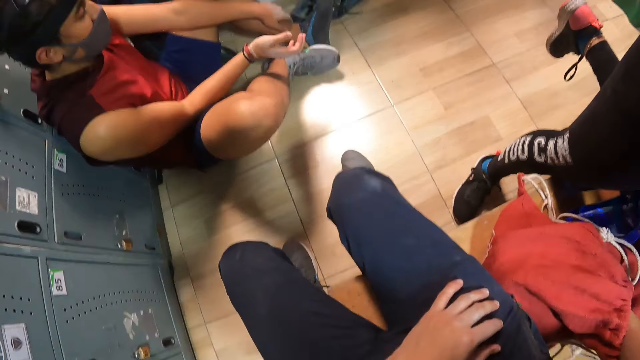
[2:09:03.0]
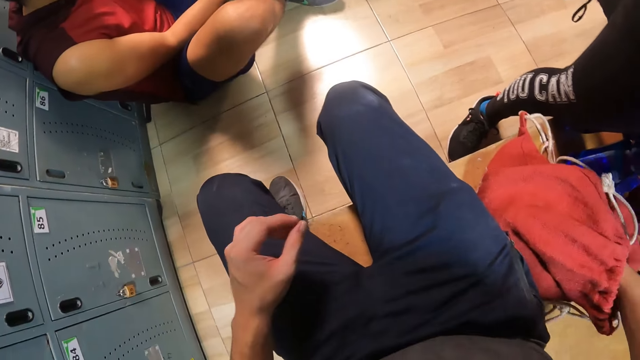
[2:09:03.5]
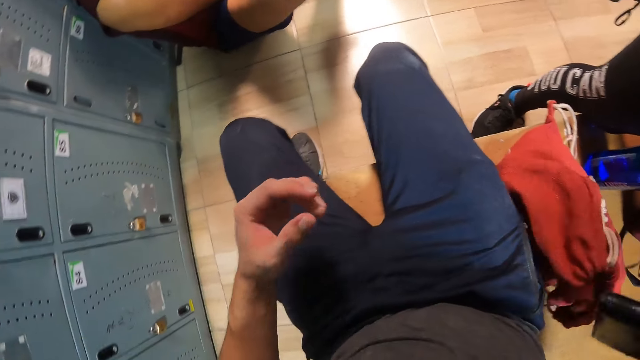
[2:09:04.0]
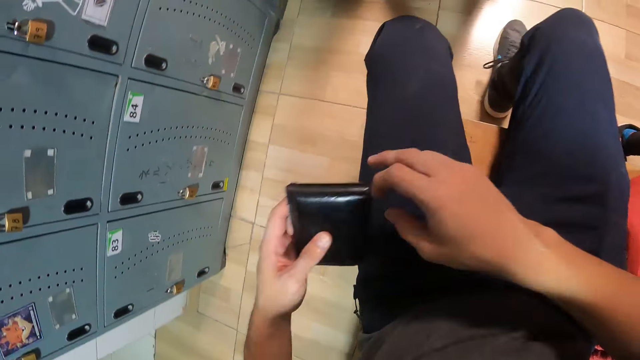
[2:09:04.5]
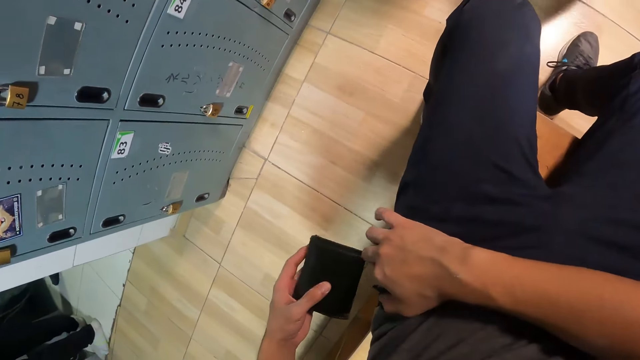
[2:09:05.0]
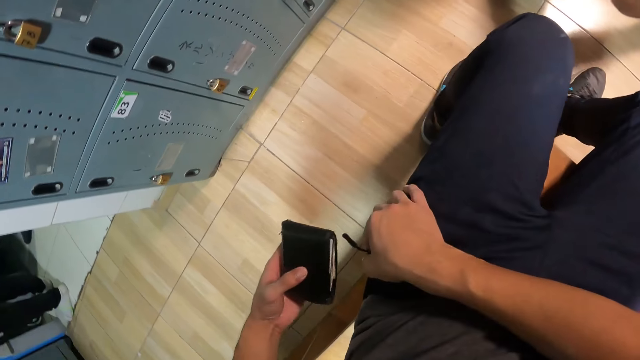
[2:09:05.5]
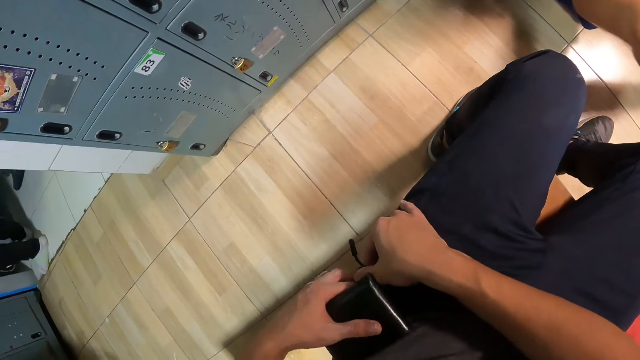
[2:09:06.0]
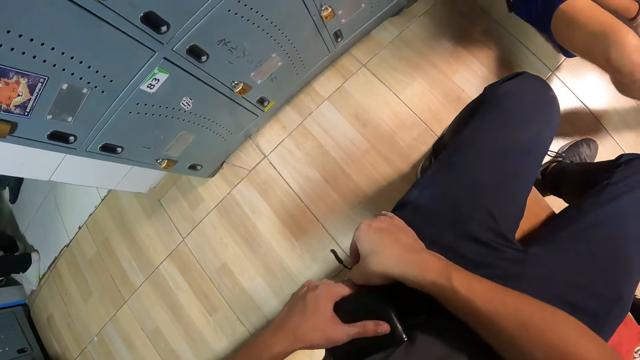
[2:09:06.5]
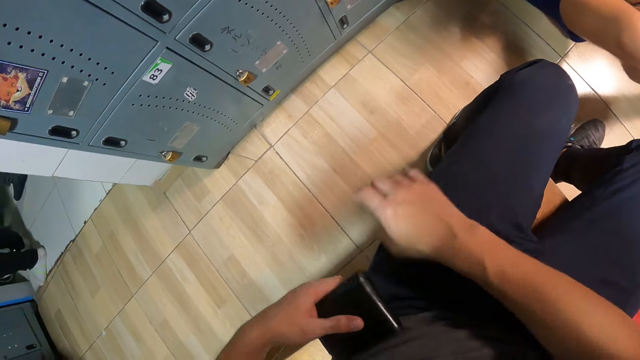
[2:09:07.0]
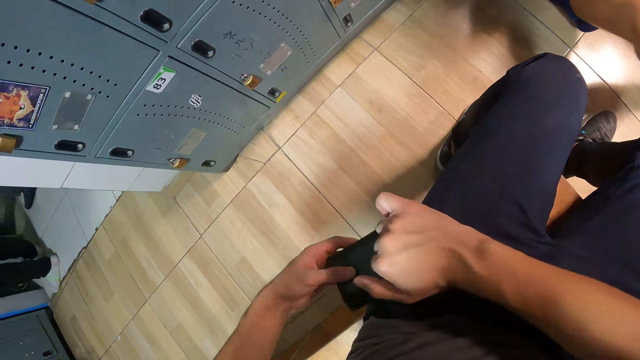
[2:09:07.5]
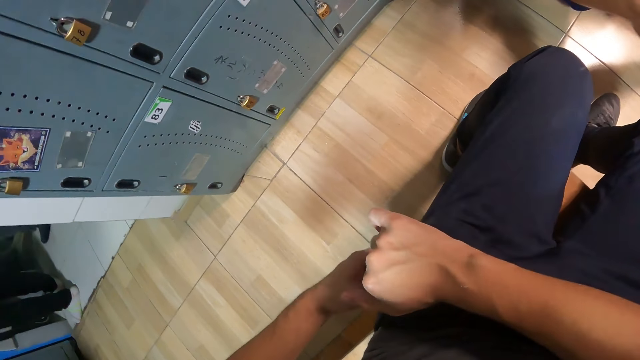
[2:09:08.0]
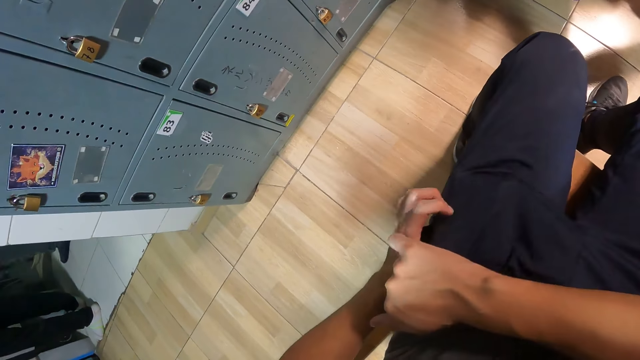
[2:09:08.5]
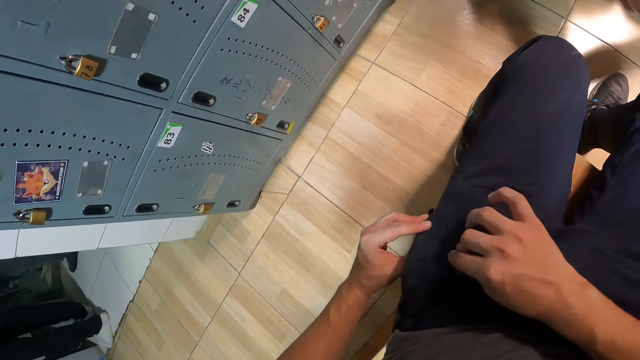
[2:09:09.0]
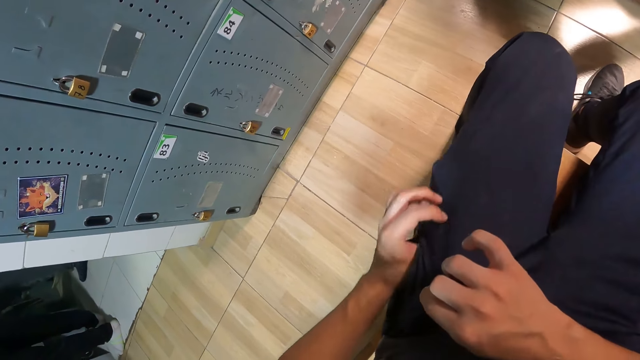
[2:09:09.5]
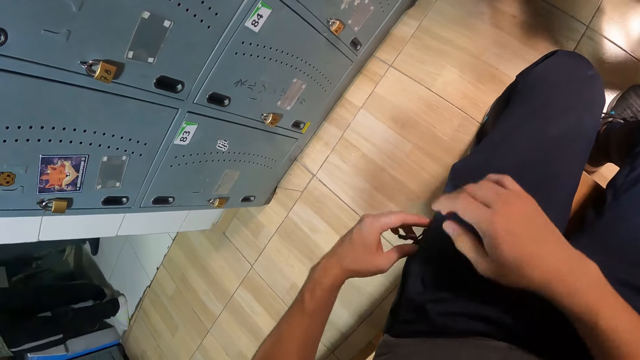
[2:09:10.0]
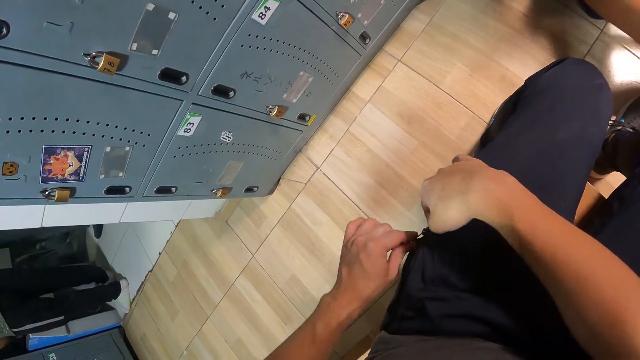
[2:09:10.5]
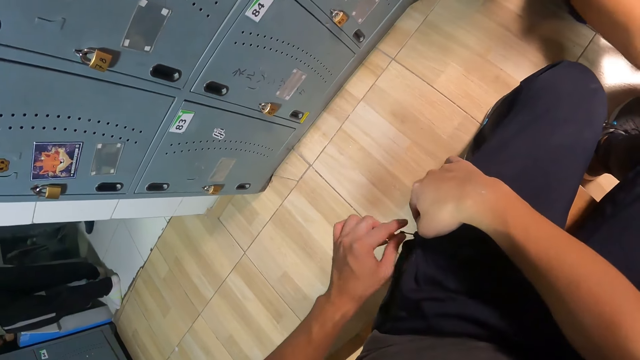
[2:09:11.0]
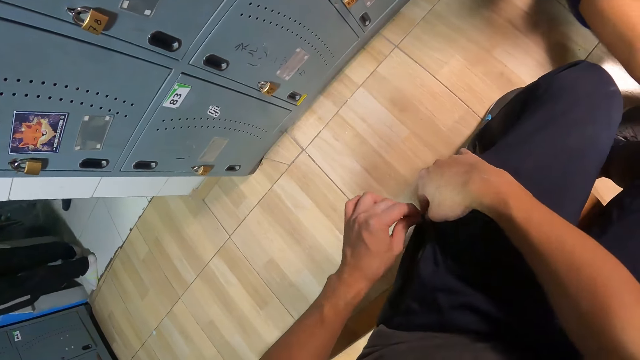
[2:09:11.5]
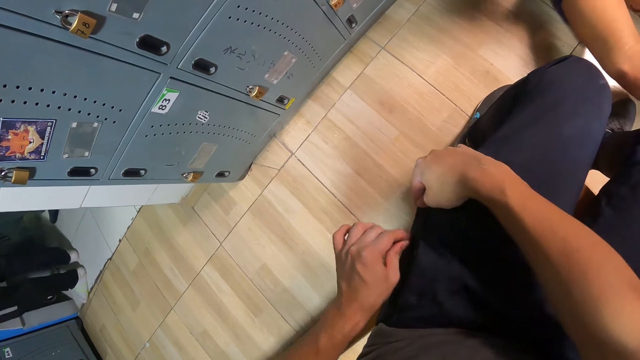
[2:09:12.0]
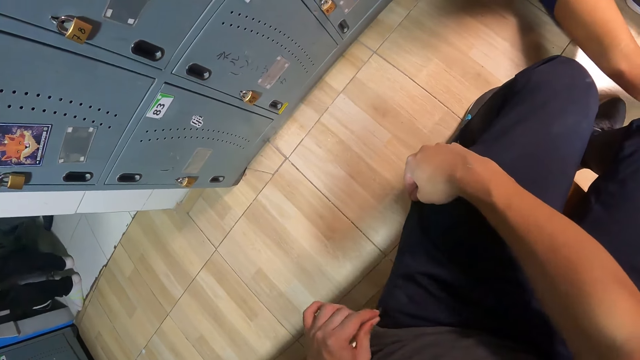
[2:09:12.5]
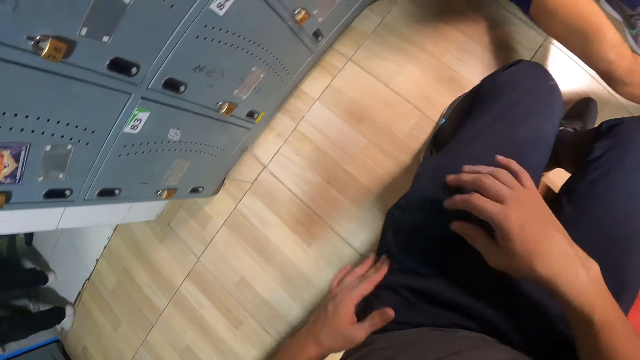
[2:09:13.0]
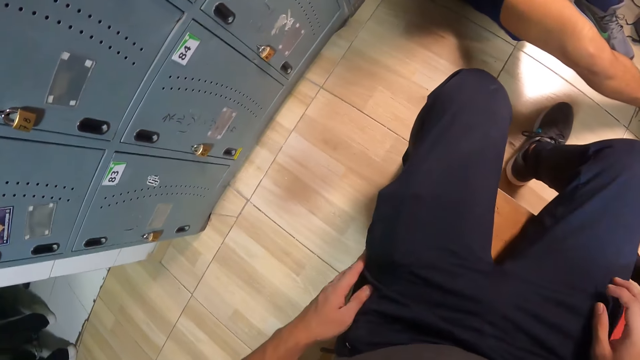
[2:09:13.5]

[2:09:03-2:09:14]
The camera wearer picks up a wallet inside the bag with his right hand. He holds the wallet with both hands. He opens the zip of his trouser with his right hand. He puts the wallet inside his pocket with his left hand. He closes the zip of his trouser with his left hand.

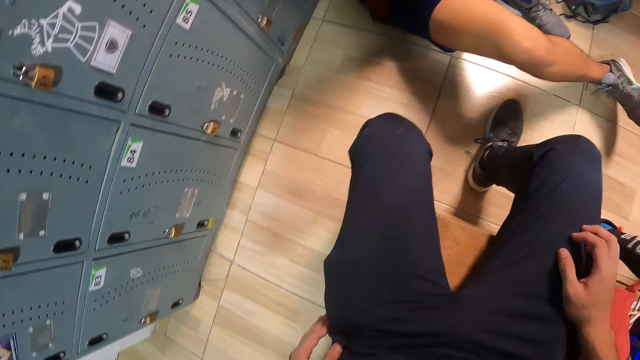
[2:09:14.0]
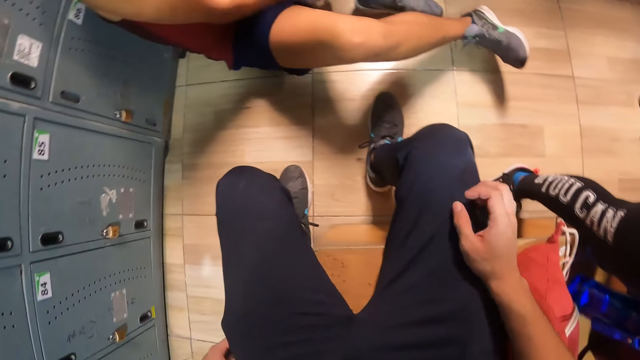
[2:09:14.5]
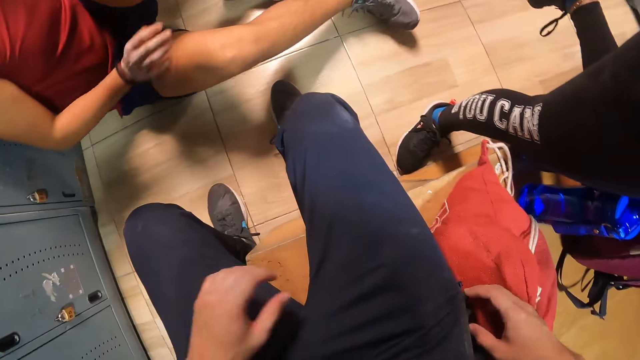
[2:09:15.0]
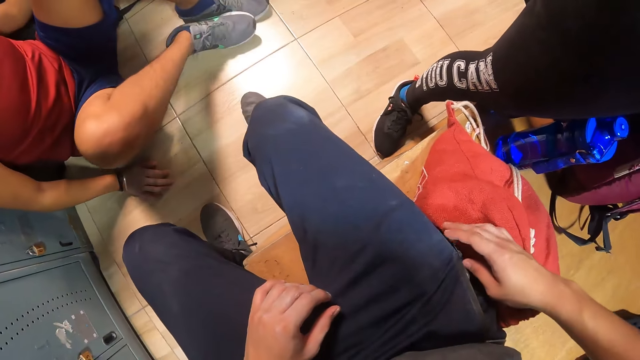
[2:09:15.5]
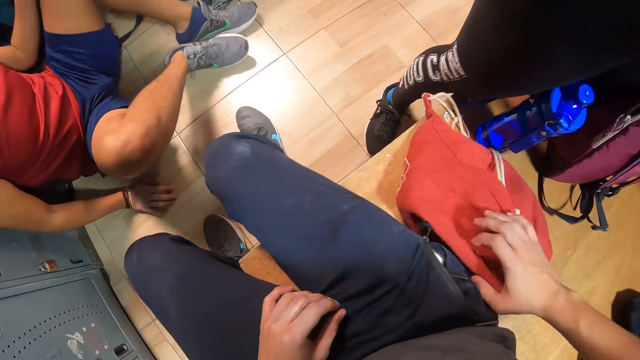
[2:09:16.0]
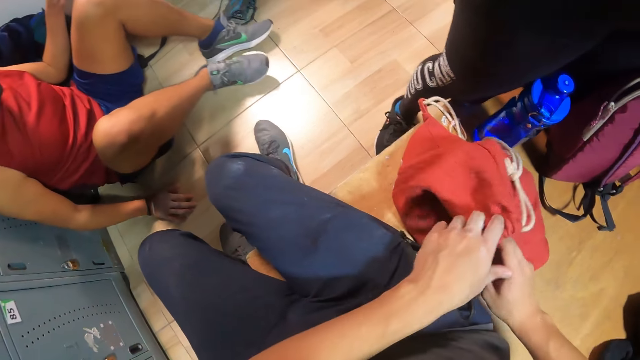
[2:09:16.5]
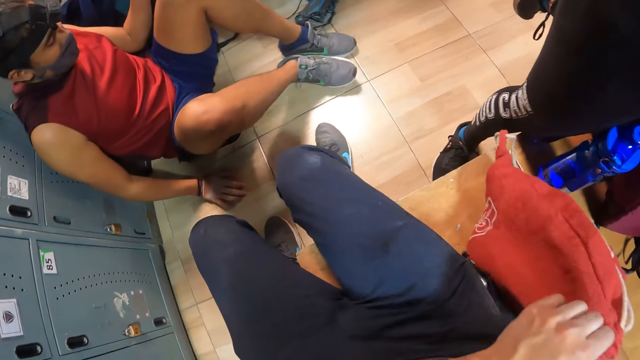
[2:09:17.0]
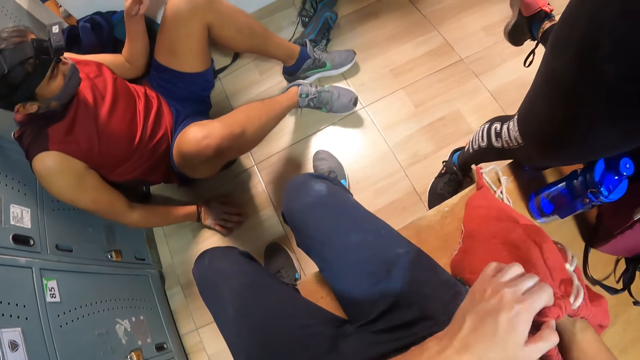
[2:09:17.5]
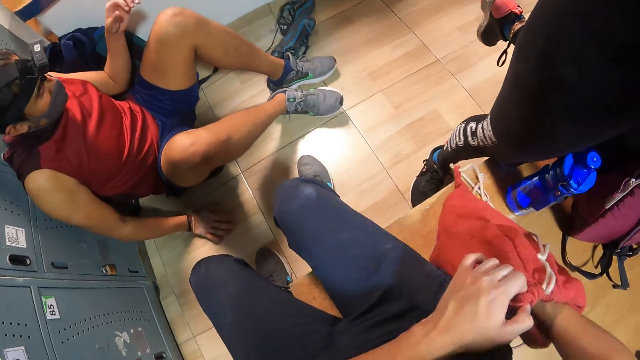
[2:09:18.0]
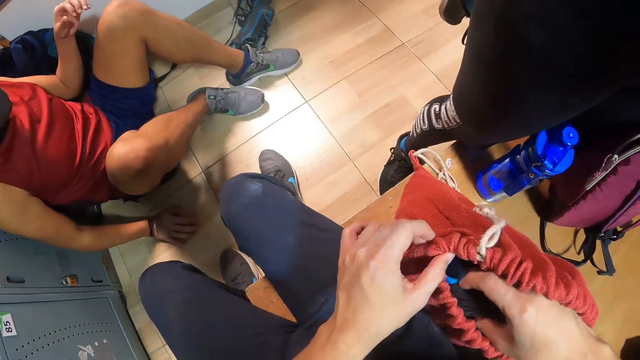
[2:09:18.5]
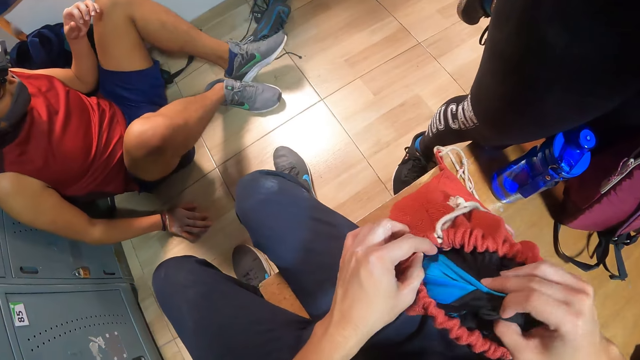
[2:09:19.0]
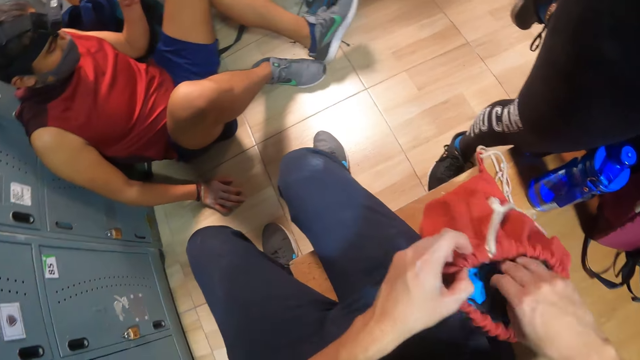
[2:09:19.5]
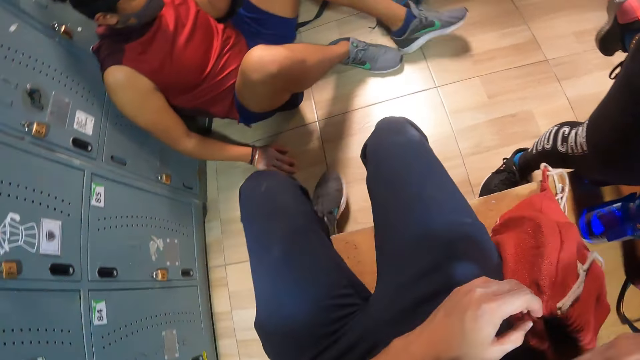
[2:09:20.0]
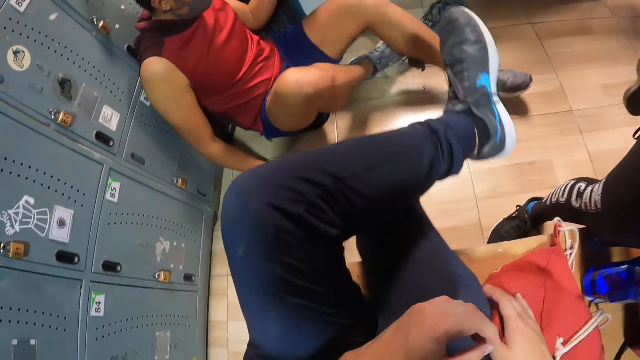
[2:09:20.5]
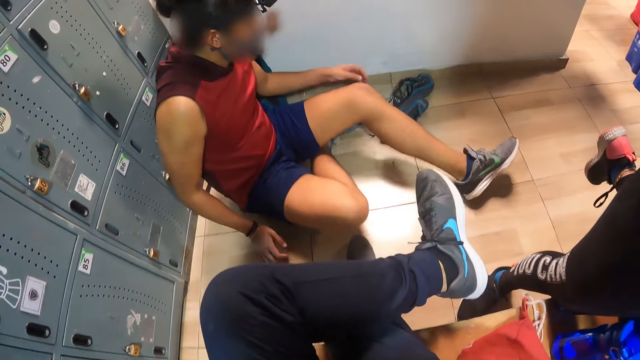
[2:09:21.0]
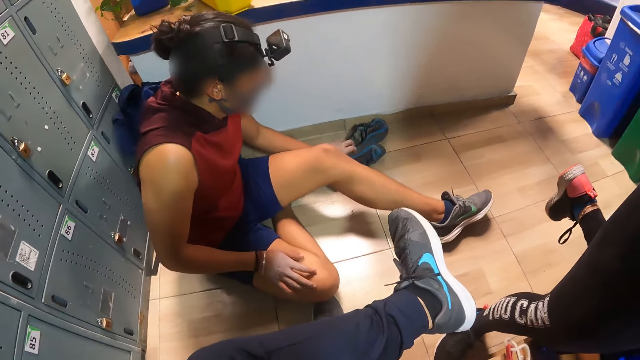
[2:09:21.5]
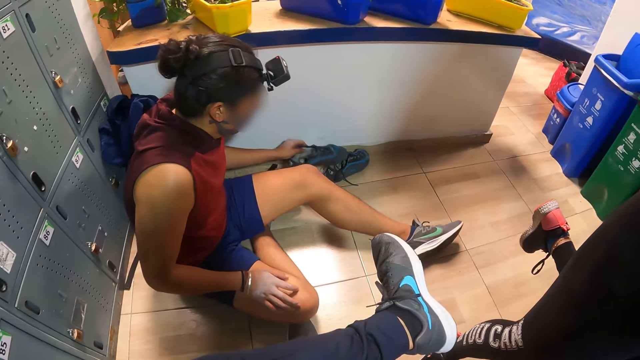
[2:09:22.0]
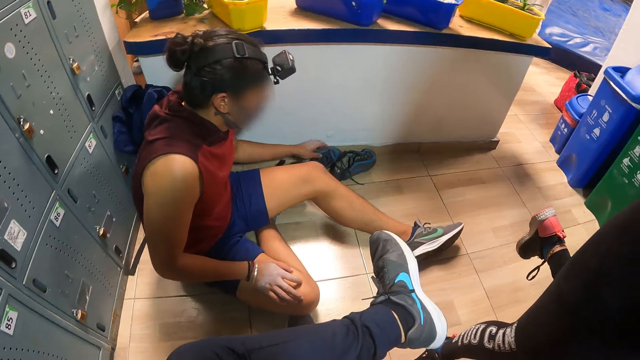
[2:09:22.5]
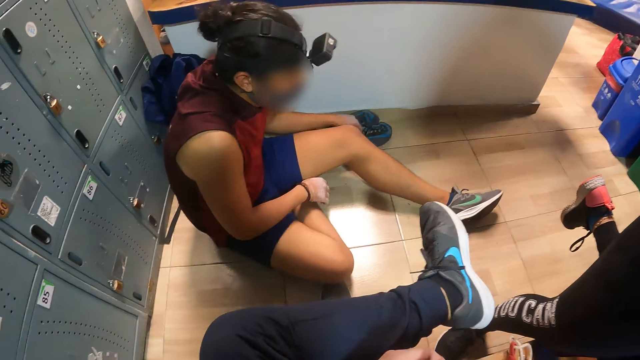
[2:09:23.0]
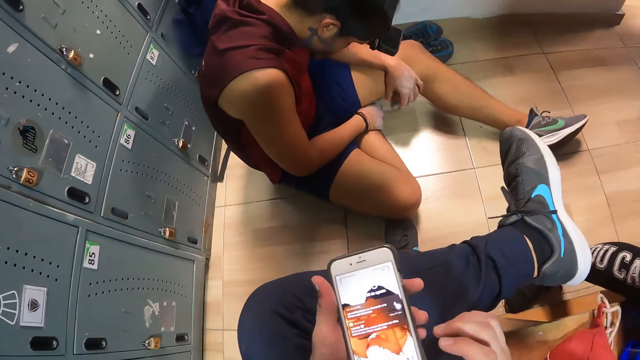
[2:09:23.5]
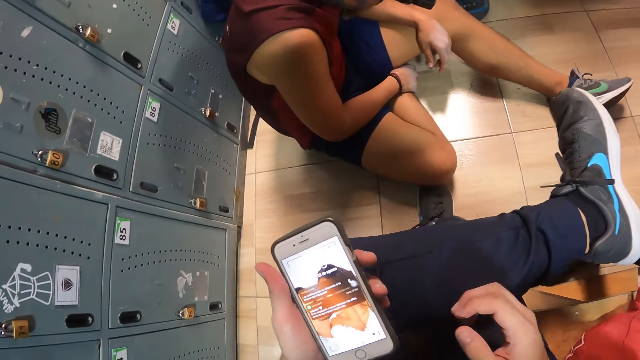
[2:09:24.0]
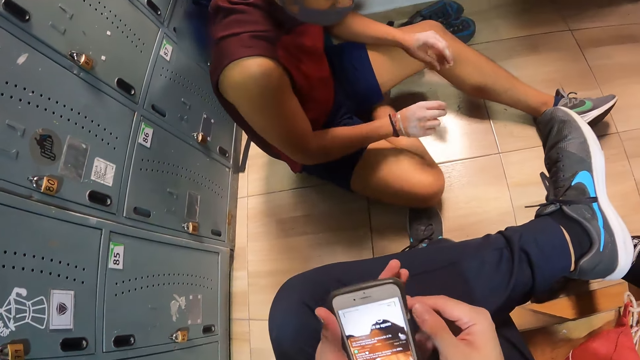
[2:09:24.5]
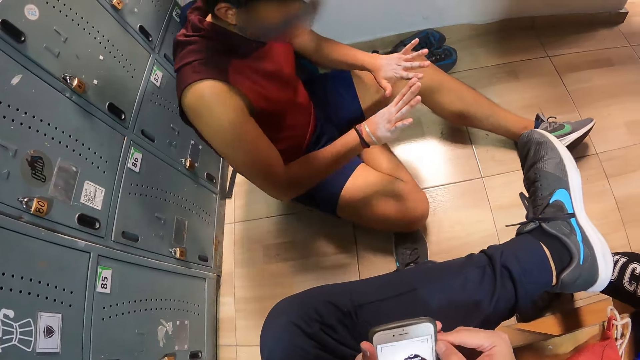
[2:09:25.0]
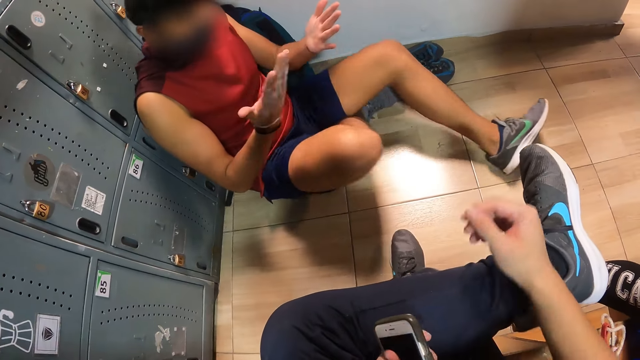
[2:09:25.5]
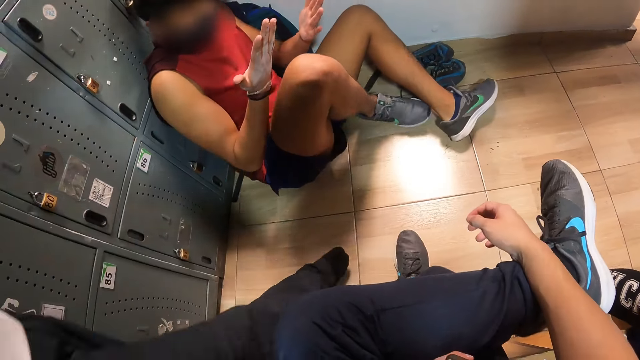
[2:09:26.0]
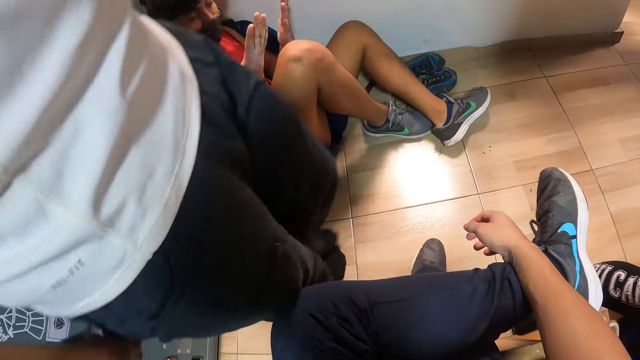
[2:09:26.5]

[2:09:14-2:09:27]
The camera wearer picks up the bag. He touches a cloth inside the bag with his right hand. He opens the bag. He crosses his left leg and looks around. The man touches the shoe on the floor with his left hand. The camera wearer holds a phone with his left hand.
